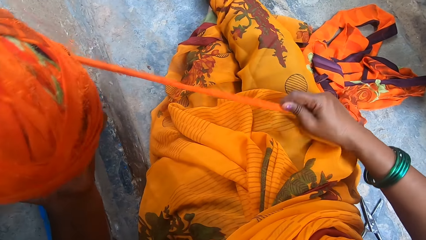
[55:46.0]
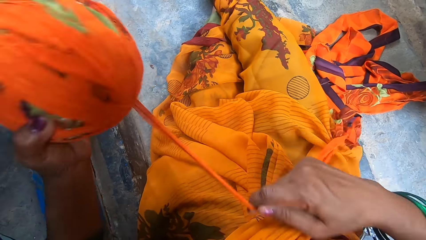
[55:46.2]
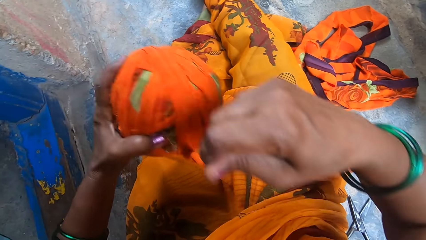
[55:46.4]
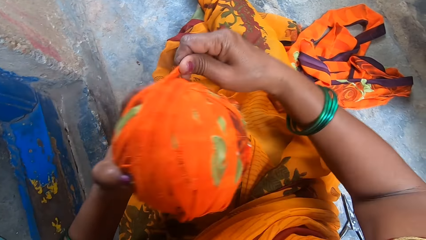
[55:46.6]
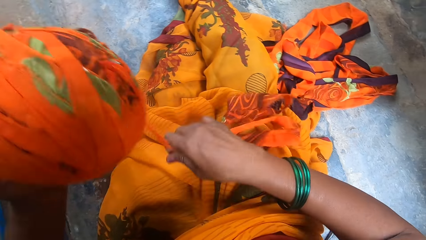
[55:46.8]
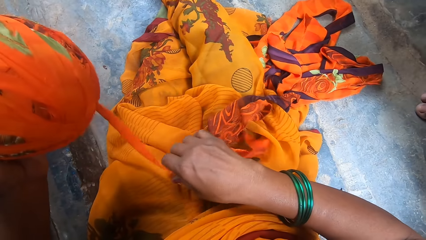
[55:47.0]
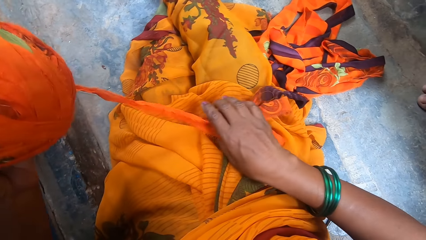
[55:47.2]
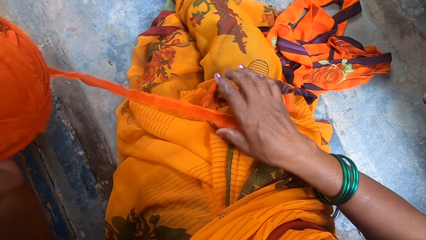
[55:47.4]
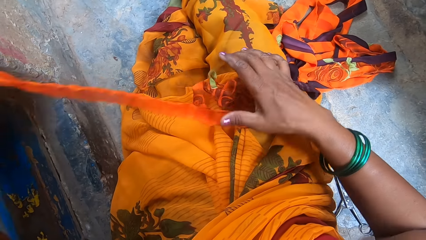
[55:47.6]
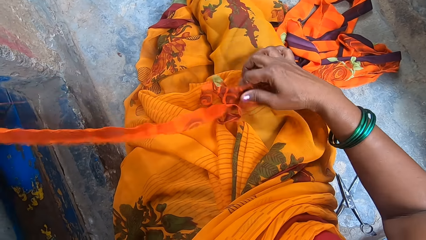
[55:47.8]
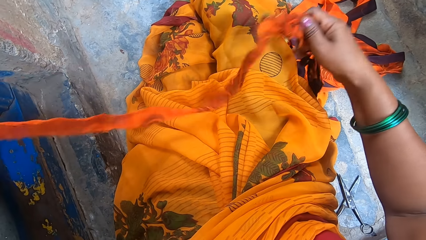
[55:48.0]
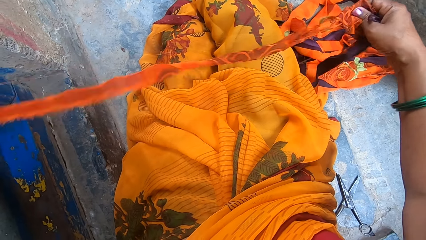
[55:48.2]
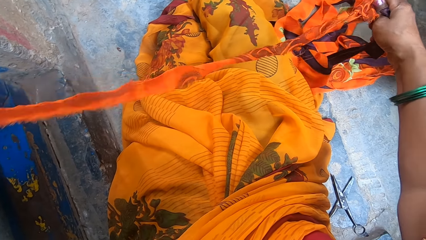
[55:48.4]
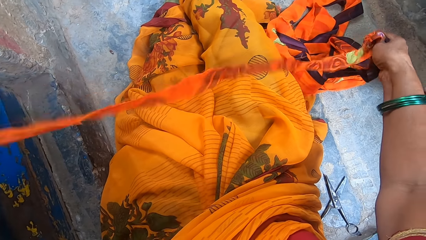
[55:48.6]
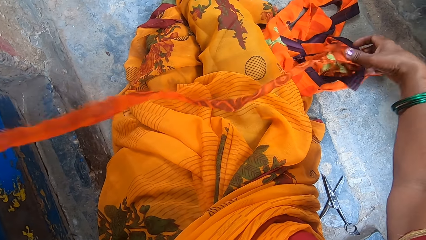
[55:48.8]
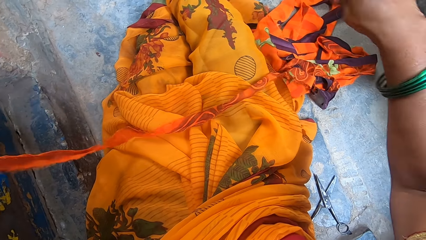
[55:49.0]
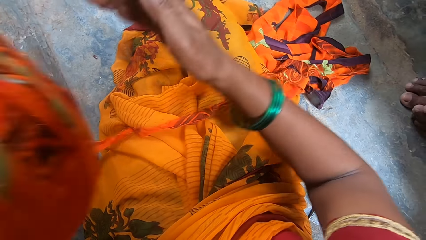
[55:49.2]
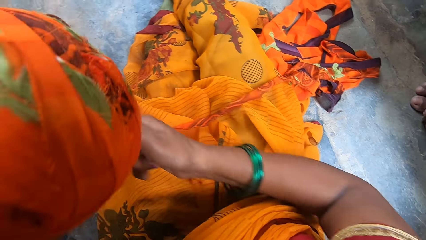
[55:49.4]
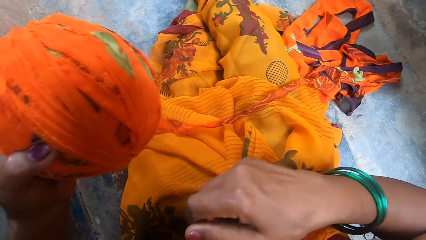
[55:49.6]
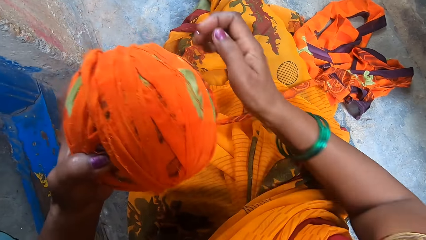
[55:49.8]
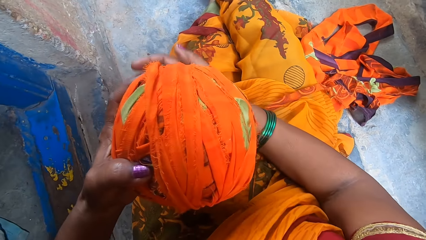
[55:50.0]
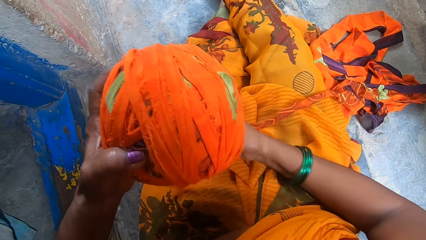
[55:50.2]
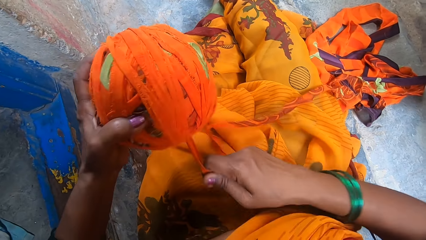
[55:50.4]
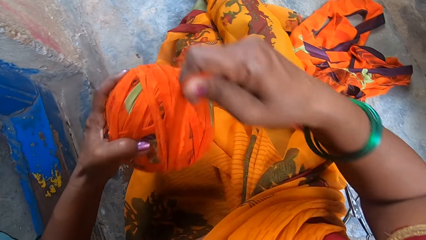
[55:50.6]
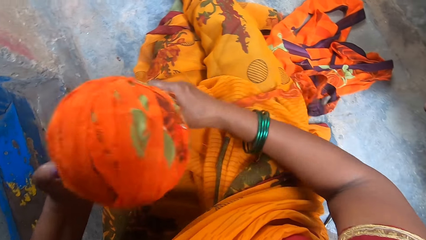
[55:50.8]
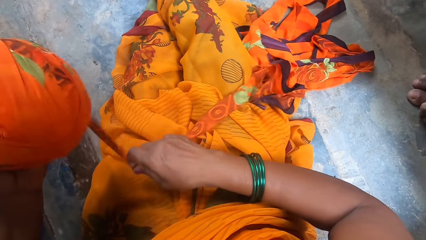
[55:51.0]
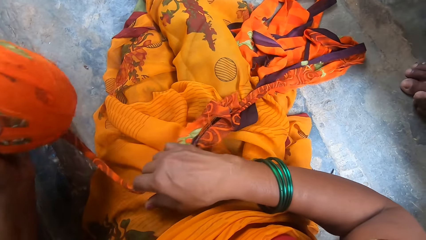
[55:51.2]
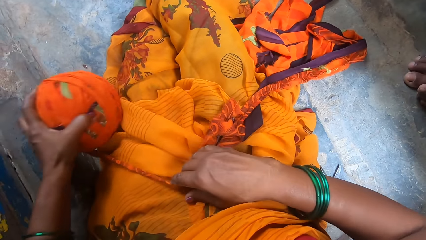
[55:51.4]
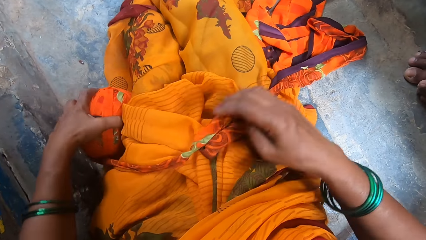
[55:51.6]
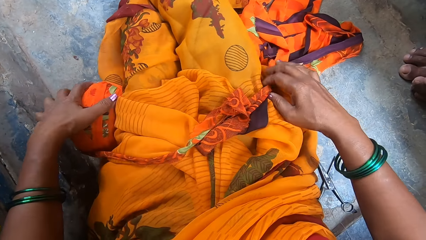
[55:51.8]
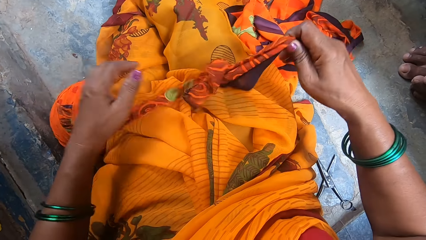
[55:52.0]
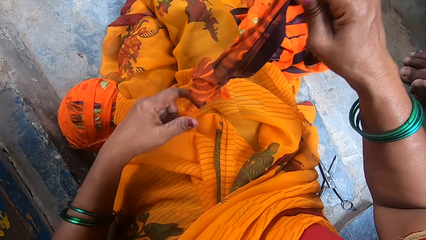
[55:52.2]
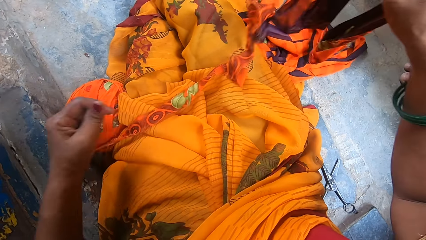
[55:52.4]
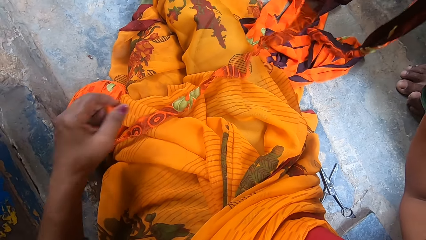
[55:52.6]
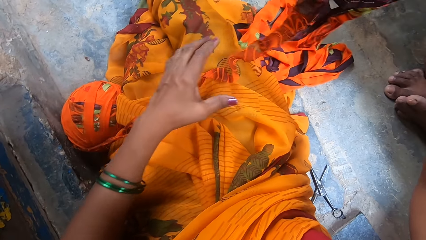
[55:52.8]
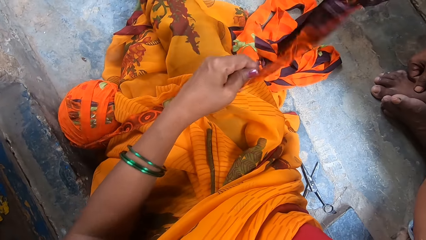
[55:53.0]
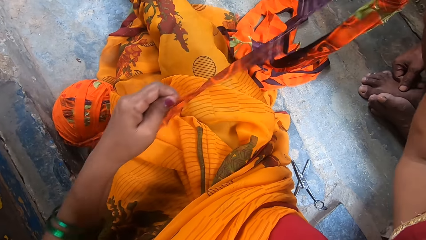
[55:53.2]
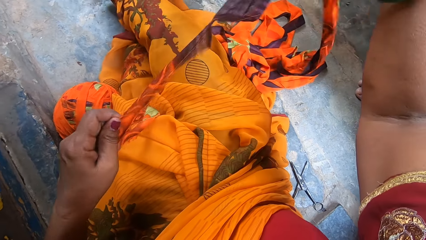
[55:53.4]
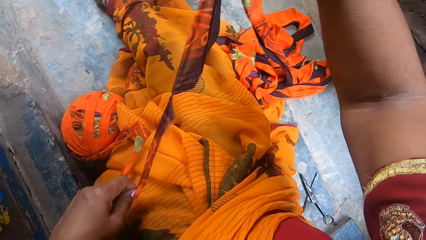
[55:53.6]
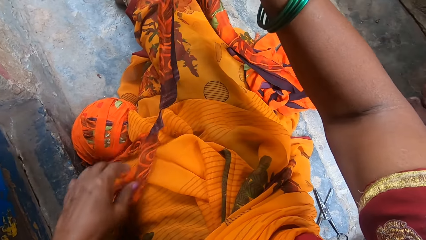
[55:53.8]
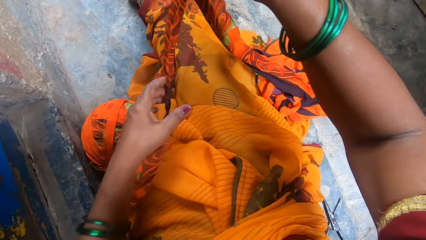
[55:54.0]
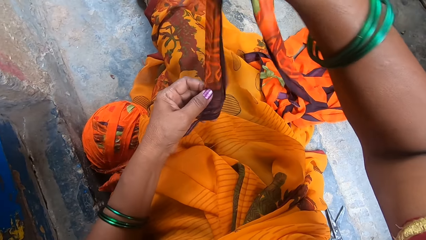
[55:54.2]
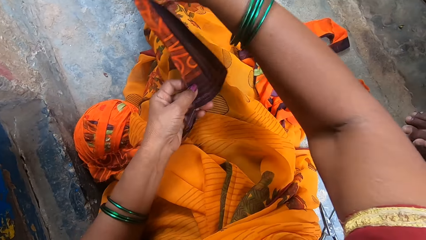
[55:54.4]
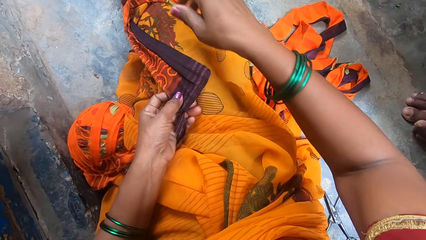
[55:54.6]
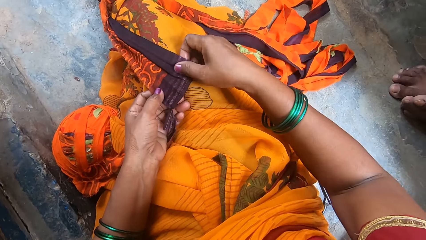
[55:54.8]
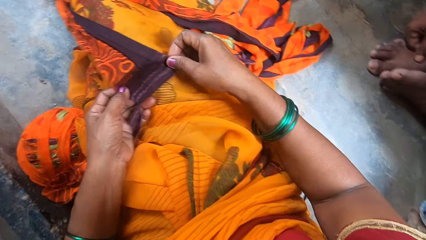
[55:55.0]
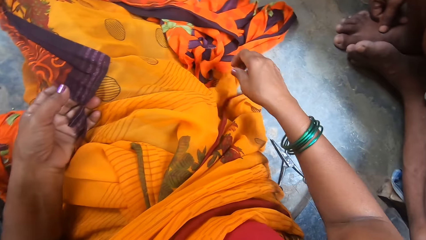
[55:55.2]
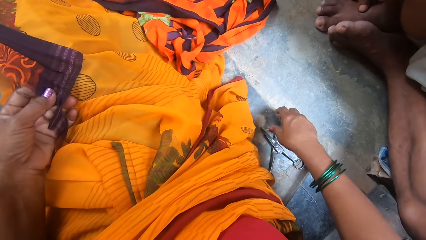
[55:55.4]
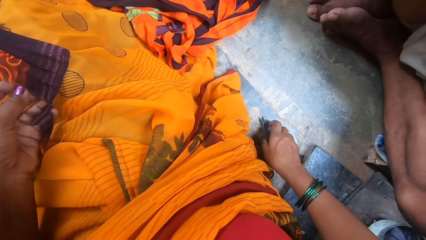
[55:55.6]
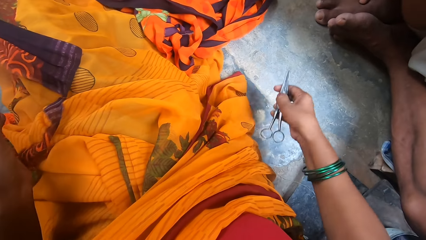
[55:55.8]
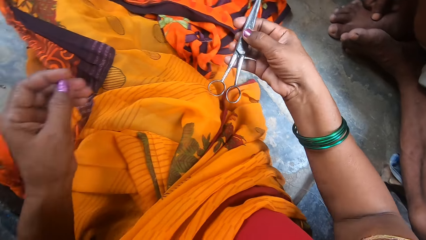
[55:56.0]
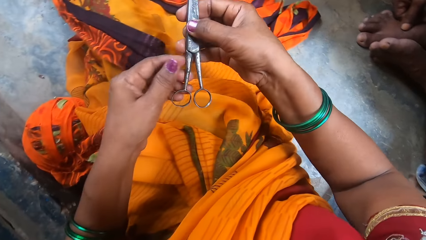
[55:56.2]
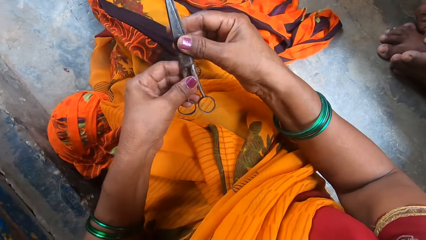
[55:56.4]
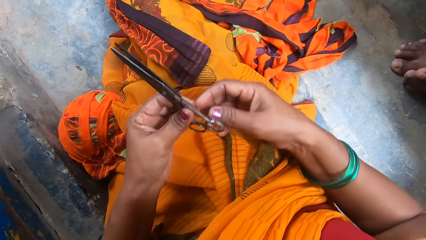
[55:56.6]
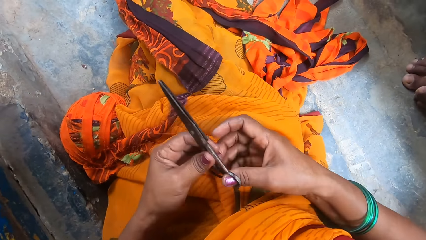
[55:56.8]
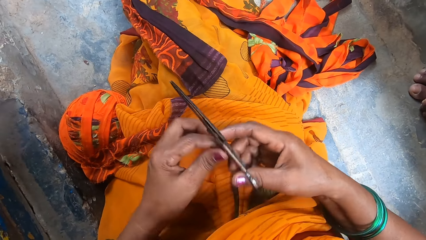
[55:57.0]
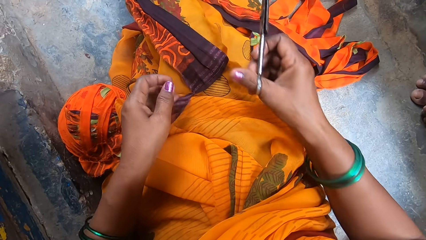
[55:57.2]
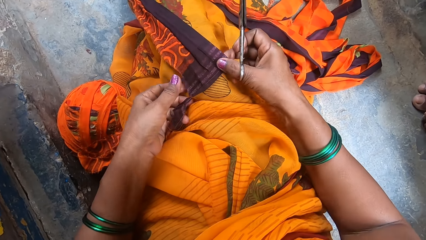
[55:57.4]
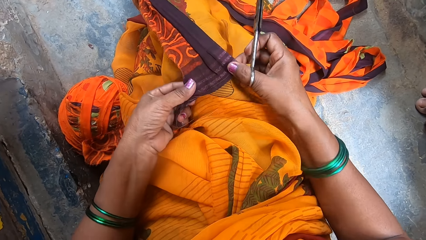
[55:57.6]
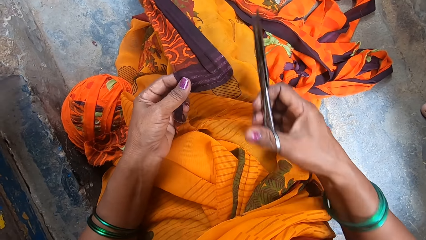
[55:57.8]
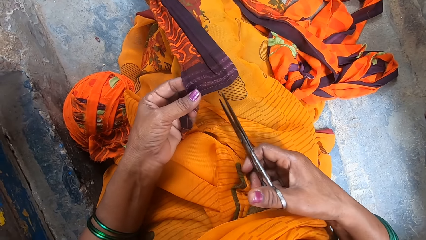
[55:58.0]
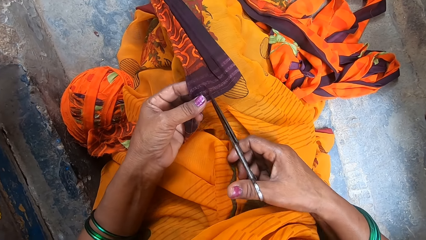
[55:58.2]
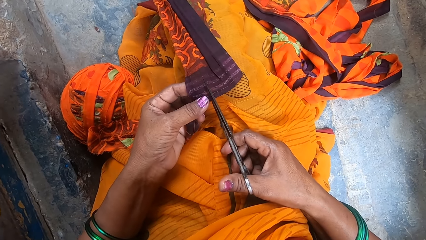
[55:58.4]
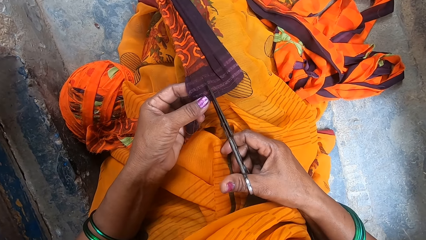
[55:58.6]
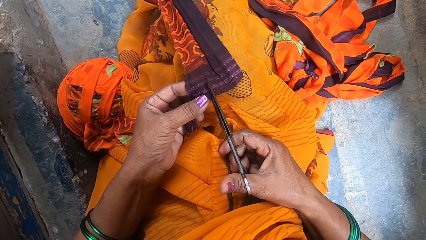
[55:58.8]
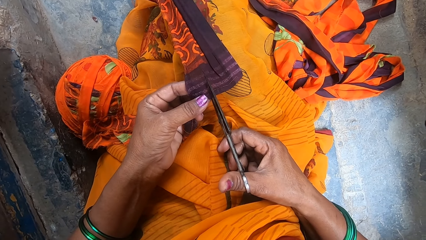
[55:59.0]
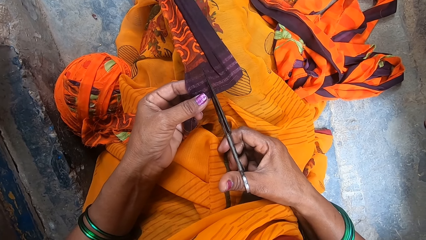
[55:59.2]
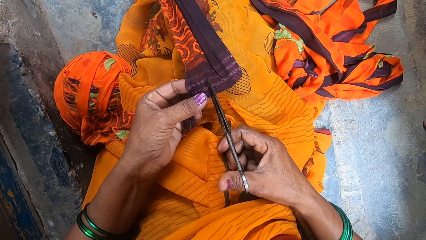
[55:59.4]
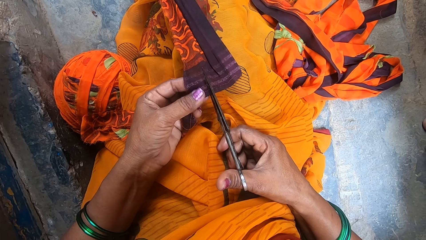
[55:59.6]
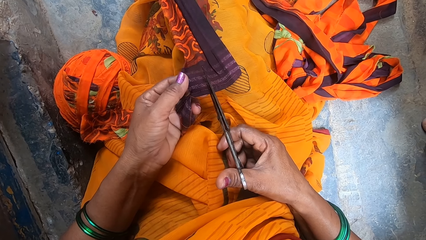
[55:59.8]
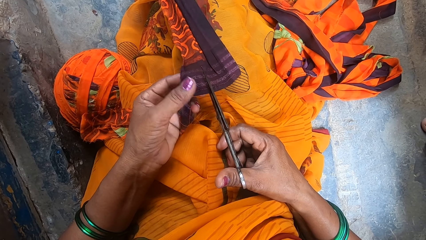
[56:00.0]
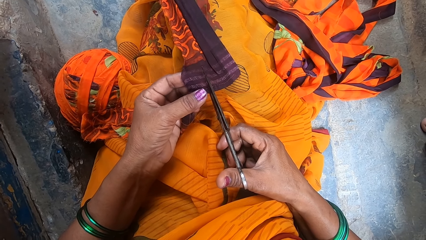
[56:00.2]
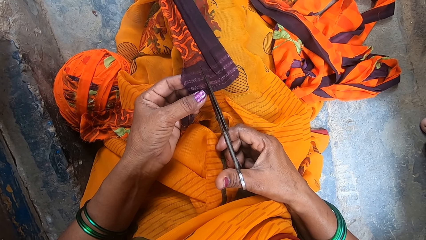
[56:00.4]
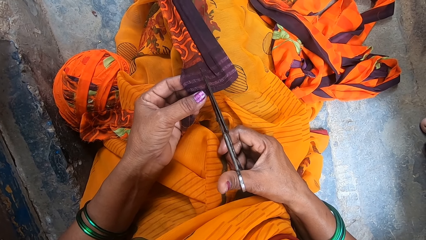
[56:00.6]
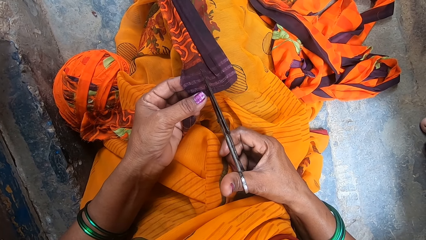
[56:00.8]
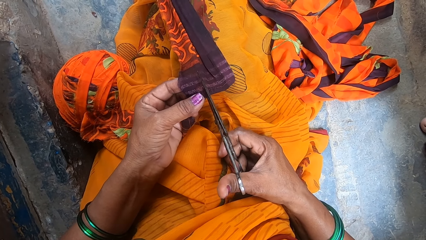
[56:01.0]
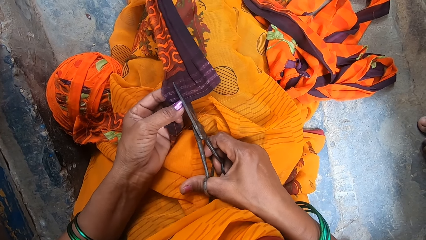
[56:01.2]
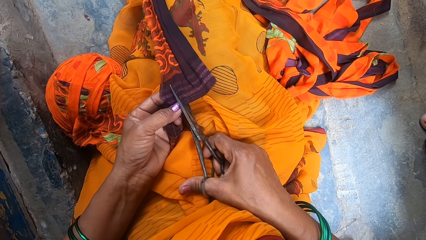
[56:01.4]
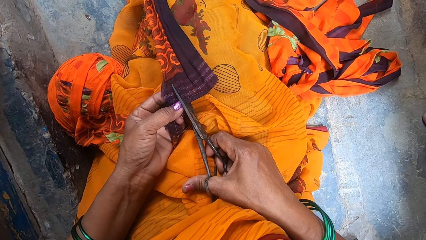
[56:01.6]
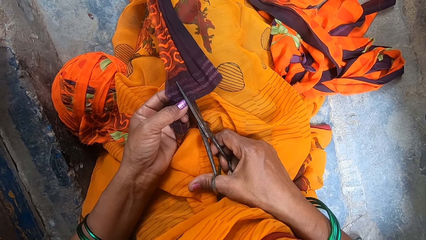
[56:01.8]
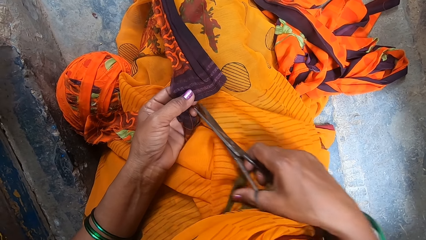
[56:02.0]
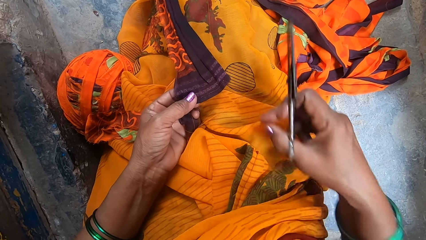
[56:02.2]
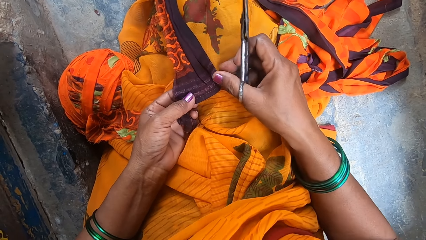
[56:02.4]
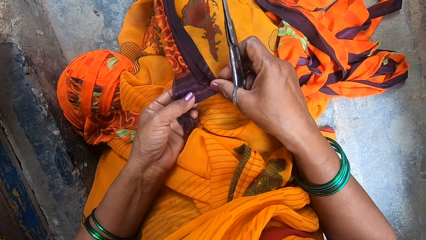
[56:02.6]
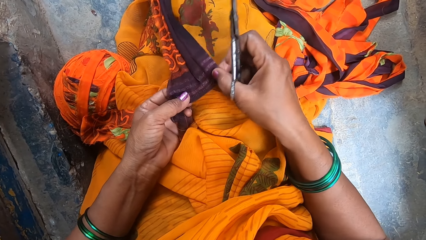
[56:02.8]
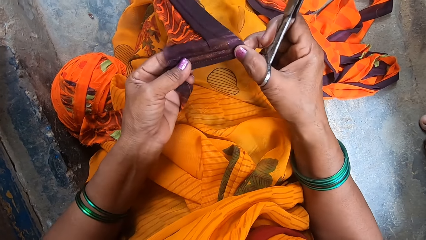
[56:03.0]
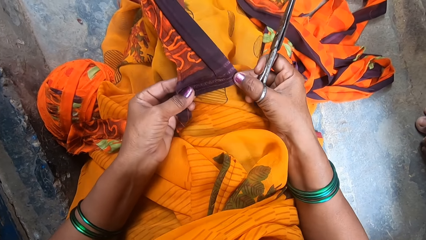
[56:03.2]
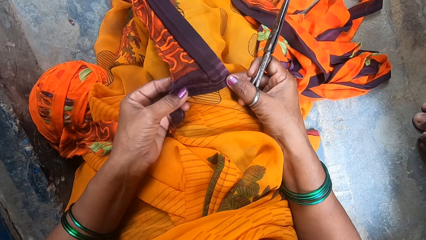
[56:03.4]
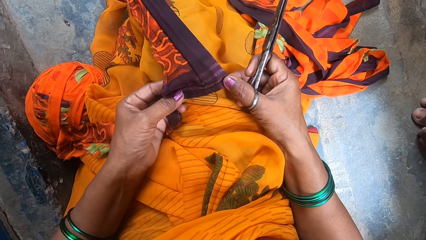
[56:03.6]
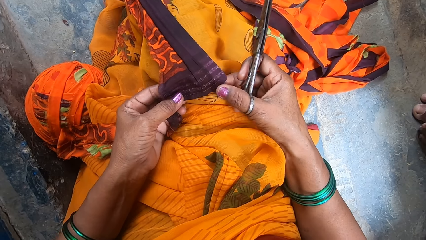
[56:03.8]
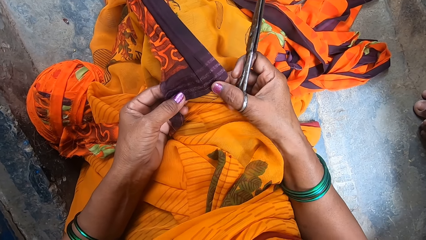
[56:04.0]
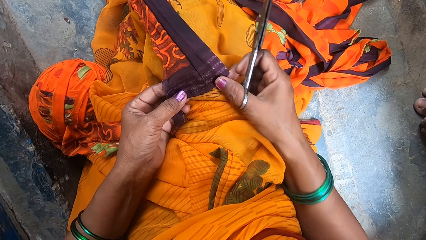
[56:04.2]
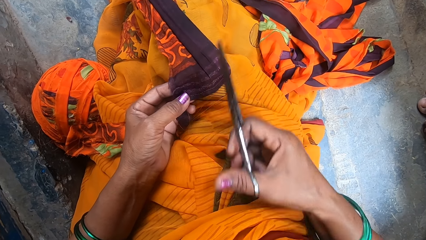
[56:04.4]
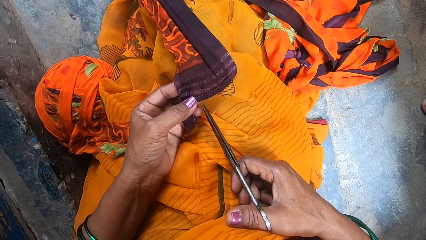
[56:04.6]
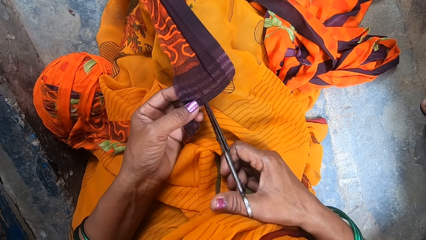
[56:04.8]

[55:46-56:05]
The camera wearer straightens the thread. She loops the thread around a thread roll. She straightens the thread. She places the thread on a fabric. She holds the thread. She loops the thread around the thread roll. She places the thread roll on the floor. She picks up a thread. She lifts the thread. She straightens the thread. She puts the fabric on her lap. She holds the fabric. She turns to the right. She picks up a pair of scissors from the floor. She lifts the pair of scissors. She holds the pair of scissors. She grips the fabric. She cuts the cloth with the scissors. She converses with a person and another person. She tilts the fabric. She grips the fabric. She lifts the fabric. She places the fabric on her lap.
